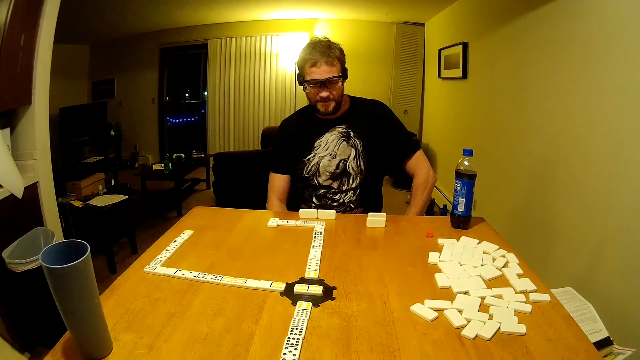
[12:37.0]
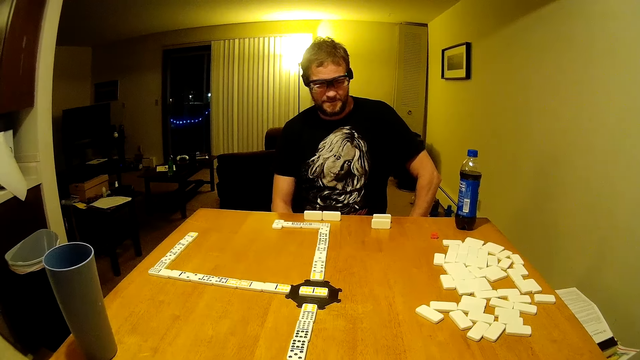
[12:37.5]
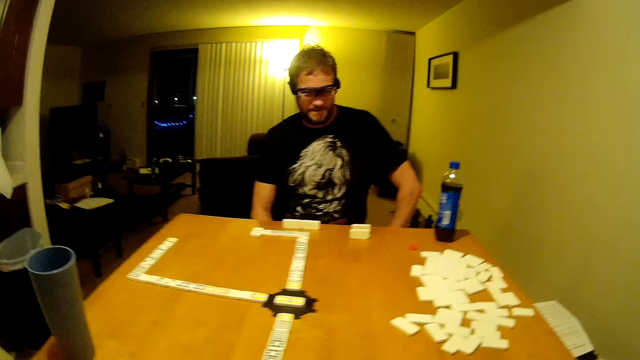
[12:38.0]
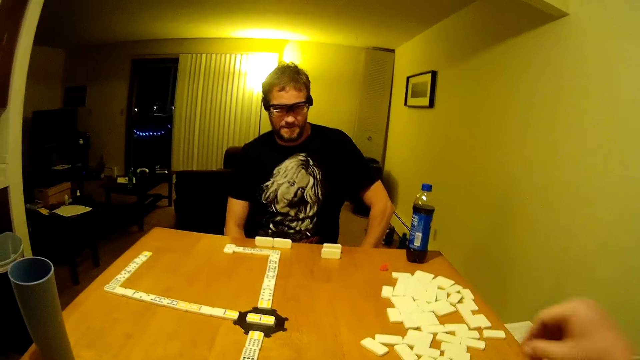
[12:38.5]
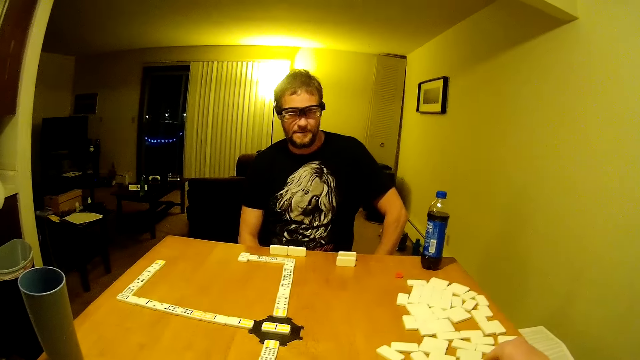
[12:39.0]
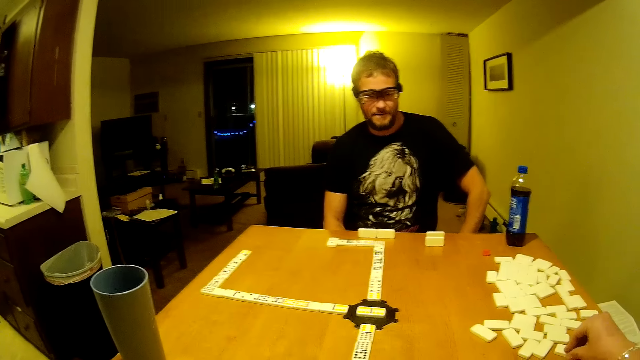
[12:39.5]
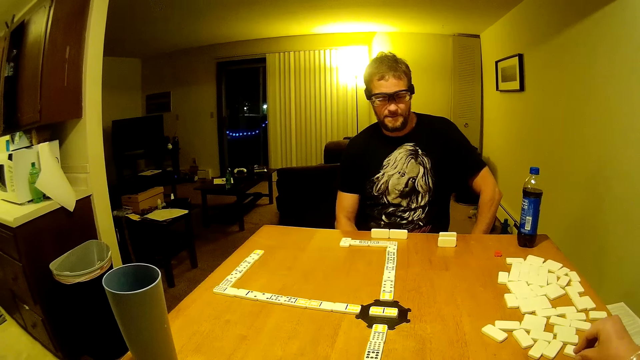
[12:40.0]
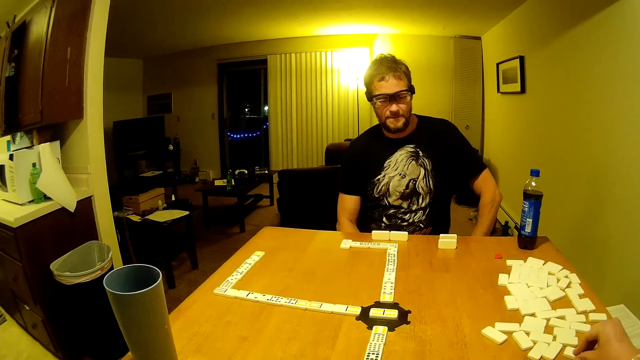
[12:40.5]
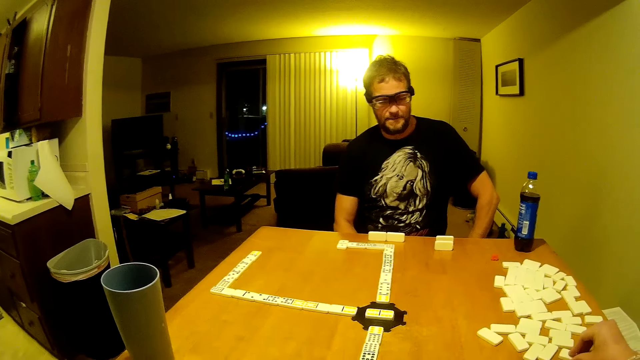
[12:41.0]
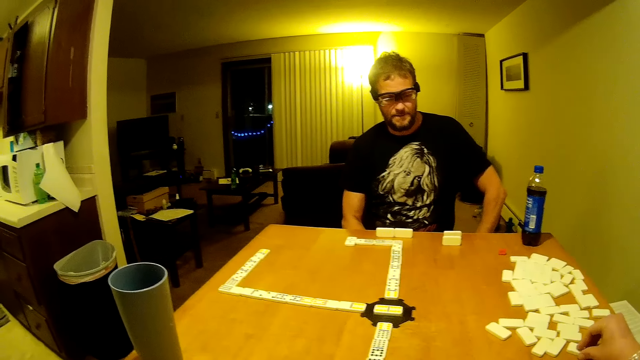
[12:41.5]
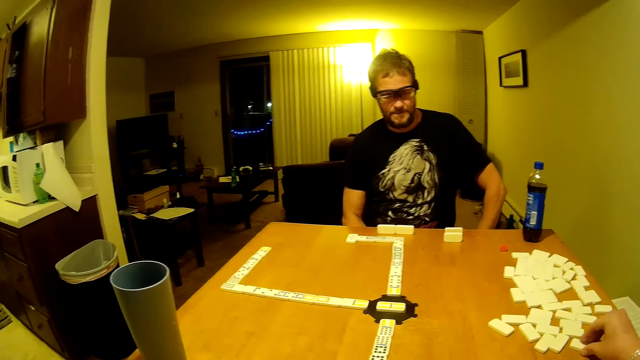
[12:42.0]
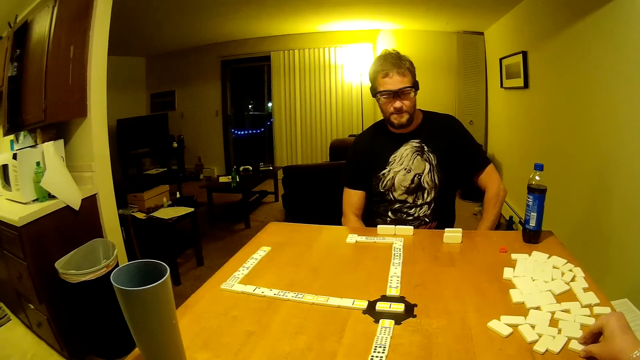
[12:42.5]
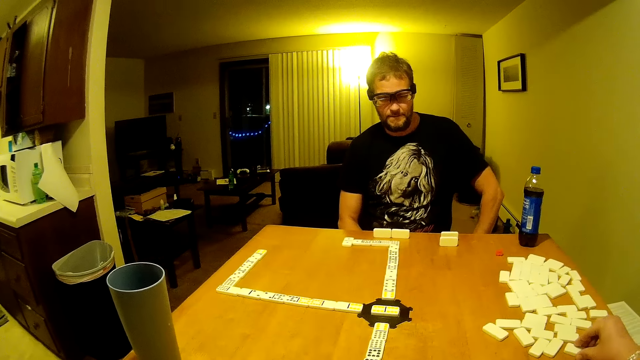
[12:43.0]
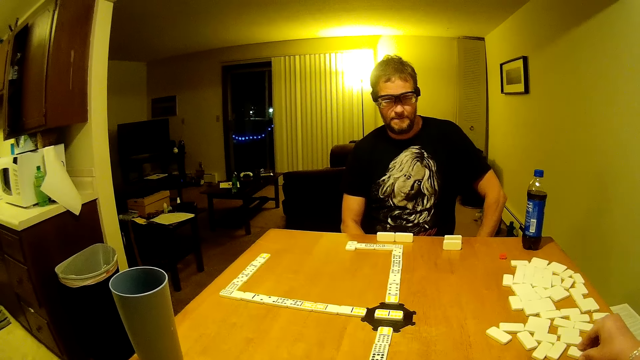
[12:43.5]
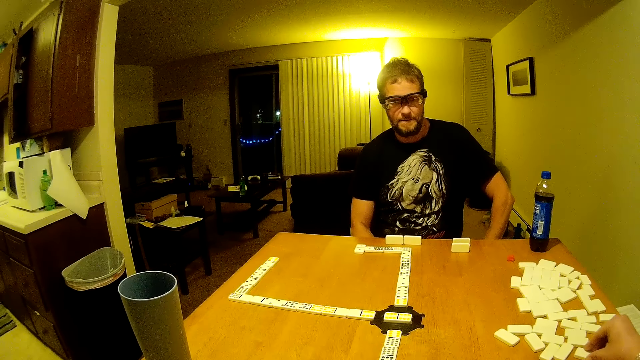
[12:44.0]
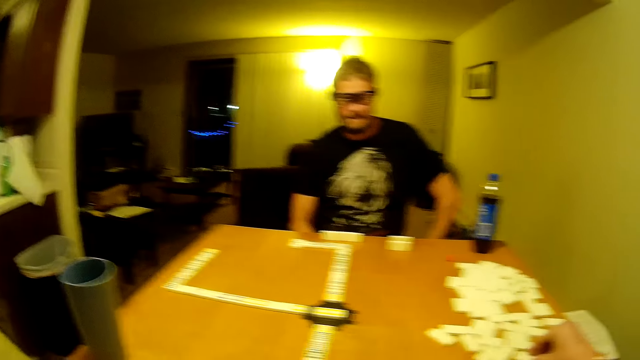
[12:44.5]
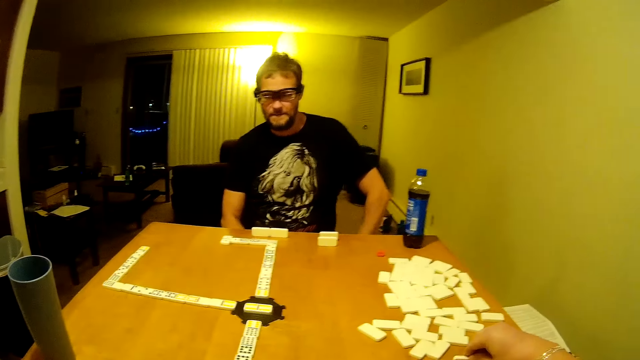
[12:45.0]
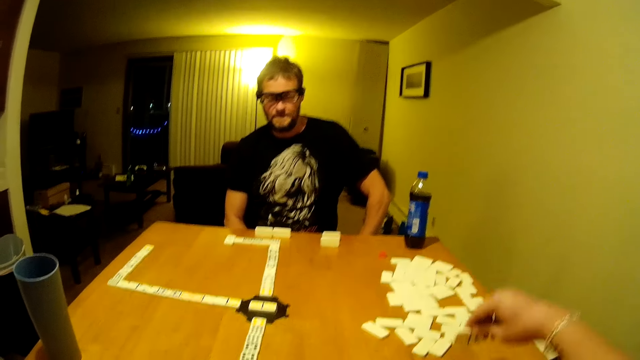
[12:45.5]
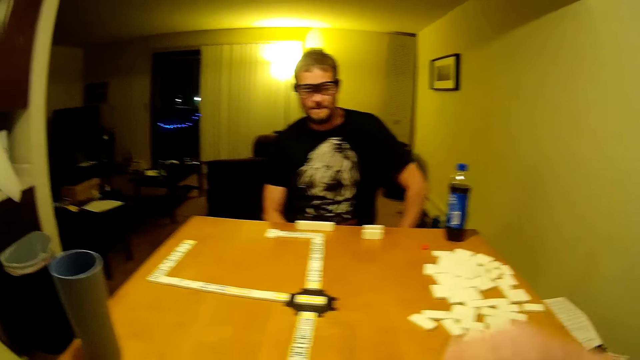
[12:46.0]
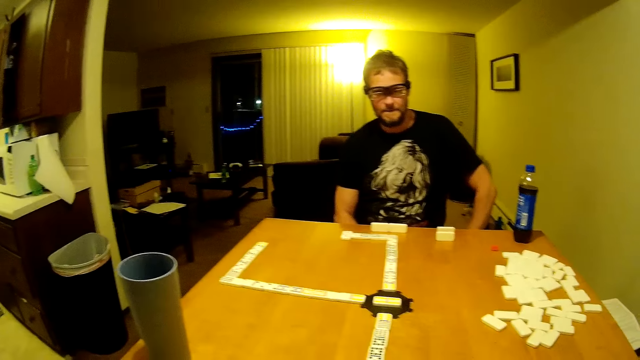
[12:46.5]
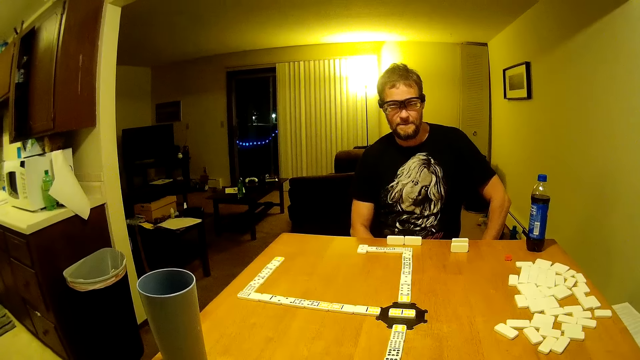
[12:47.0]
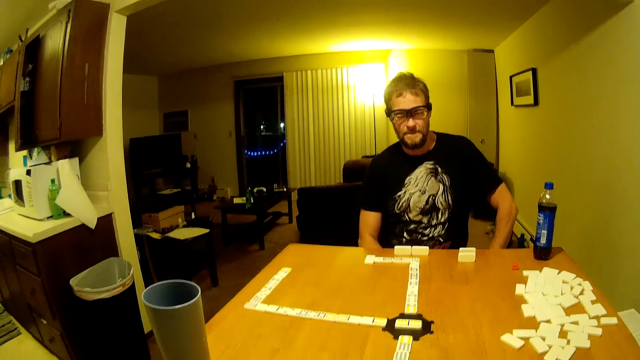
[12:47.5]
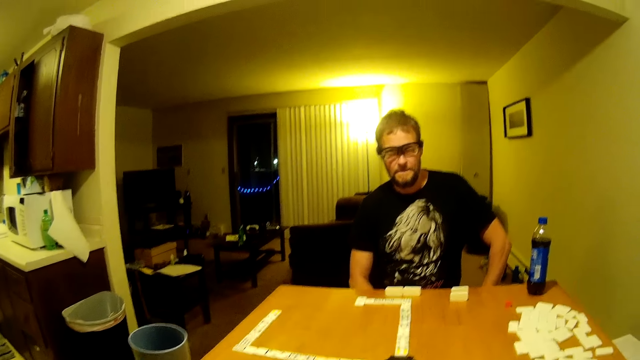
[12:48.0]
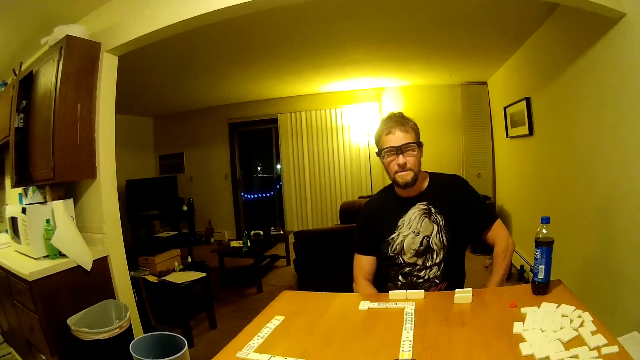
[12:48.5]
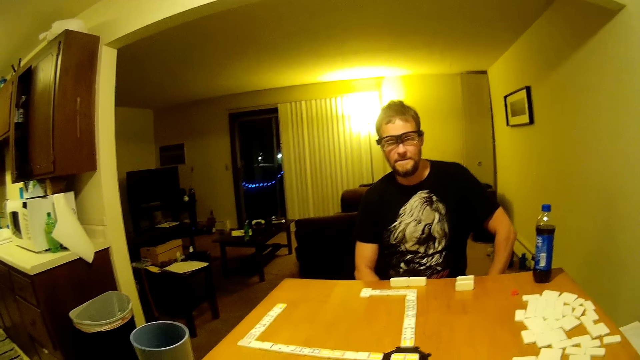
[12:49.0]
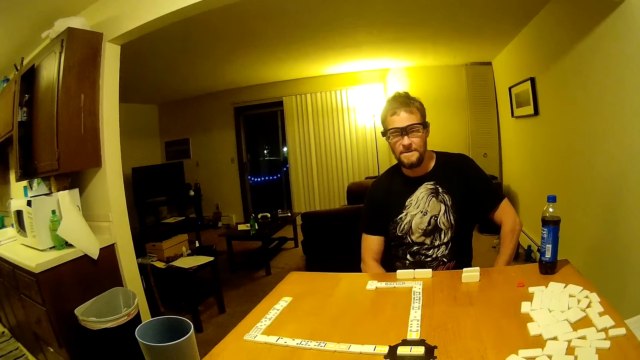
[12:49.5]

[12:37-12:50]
The camera wearer looks around. They pick up dominoes. They hold a domino piece. They pick up the domino piece. They place the dominoes on the table.

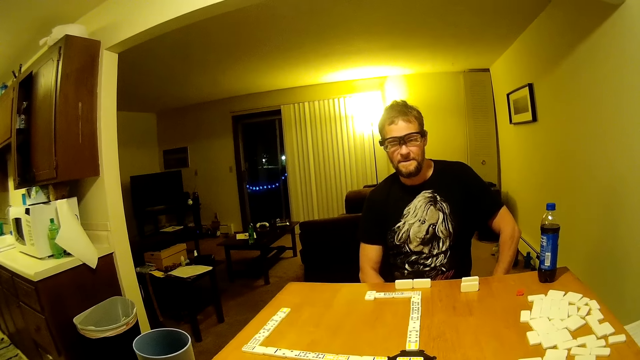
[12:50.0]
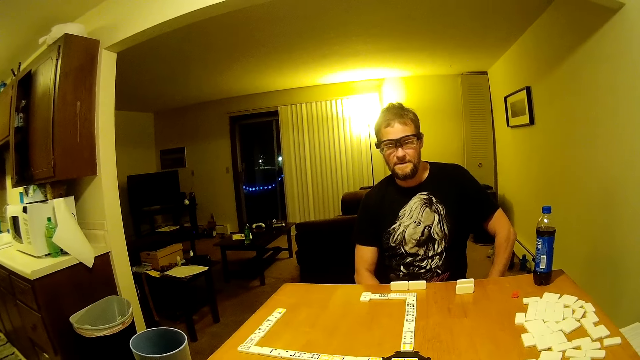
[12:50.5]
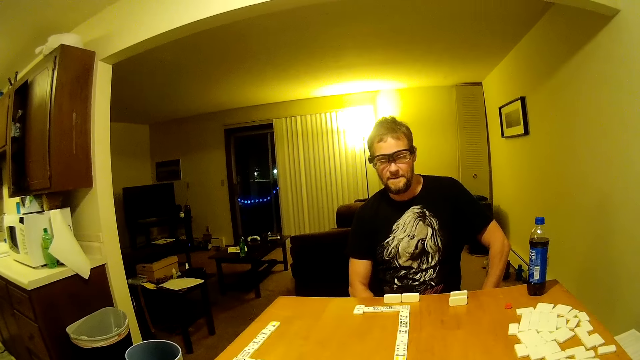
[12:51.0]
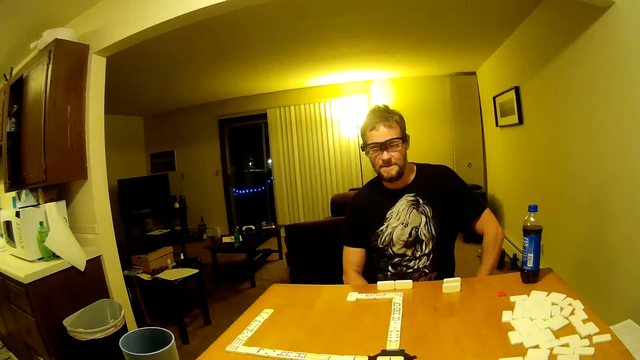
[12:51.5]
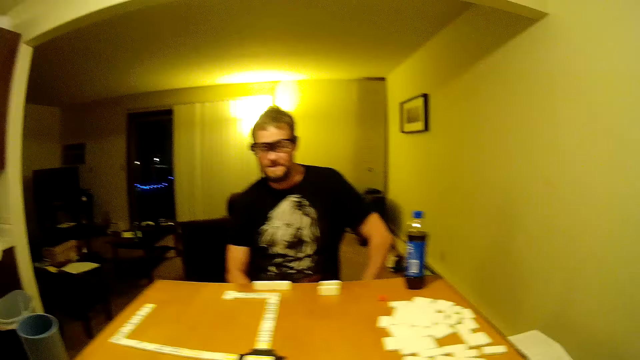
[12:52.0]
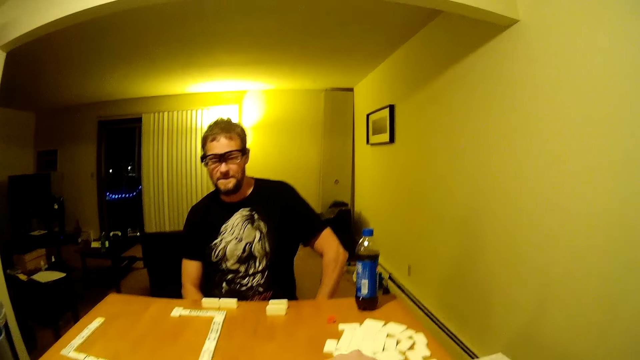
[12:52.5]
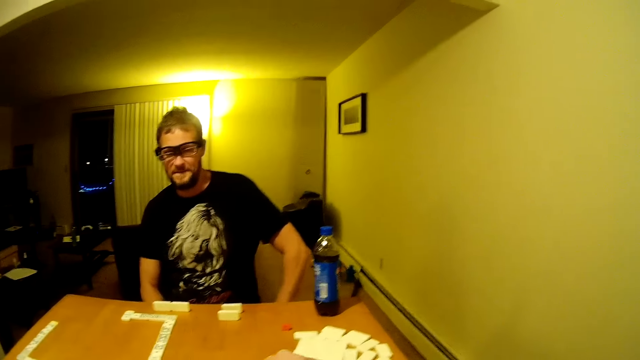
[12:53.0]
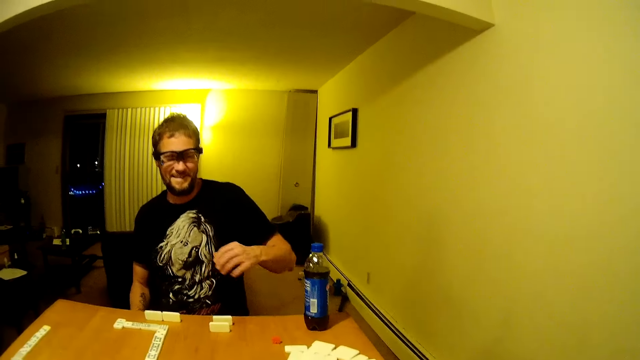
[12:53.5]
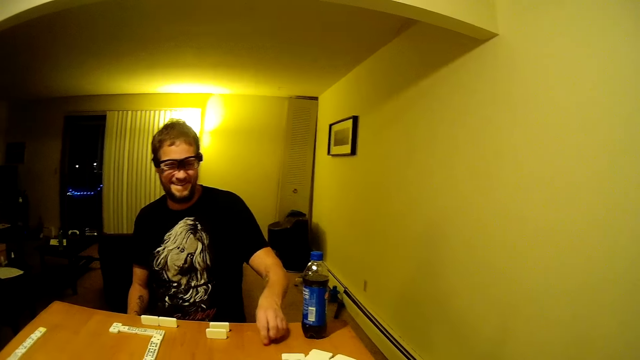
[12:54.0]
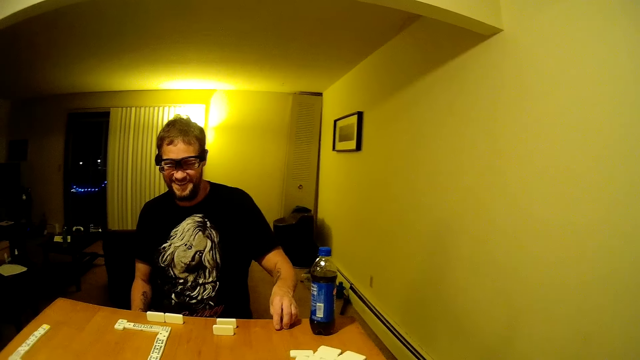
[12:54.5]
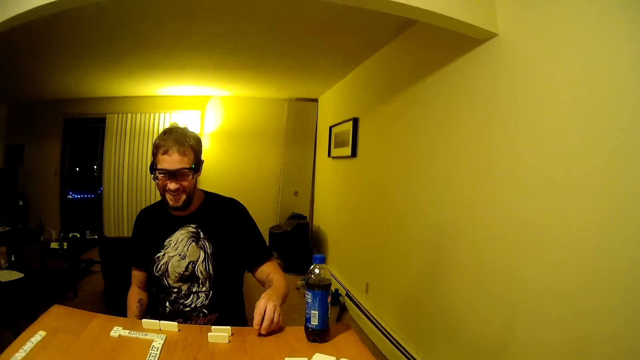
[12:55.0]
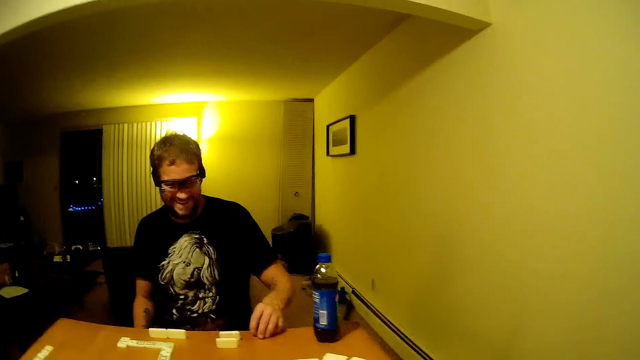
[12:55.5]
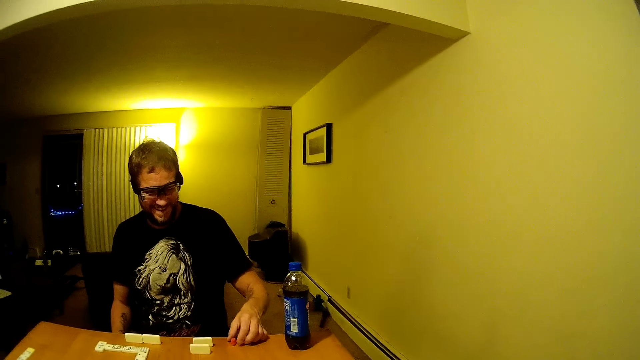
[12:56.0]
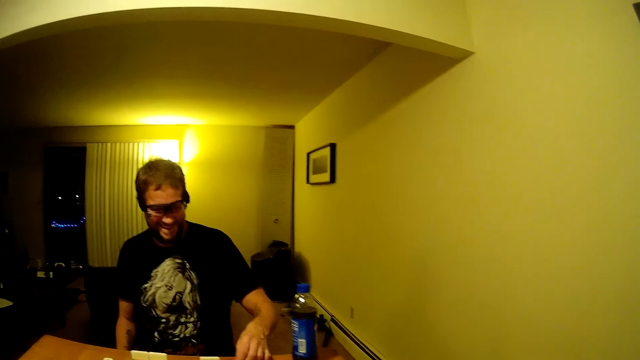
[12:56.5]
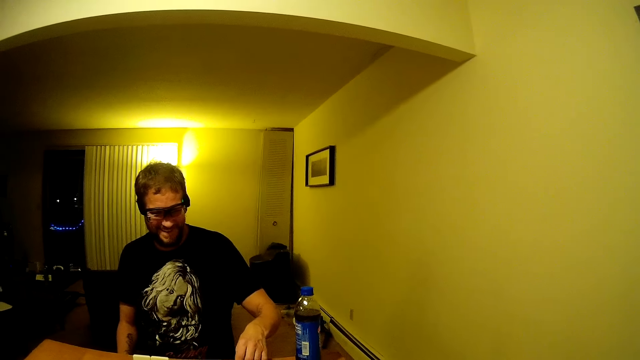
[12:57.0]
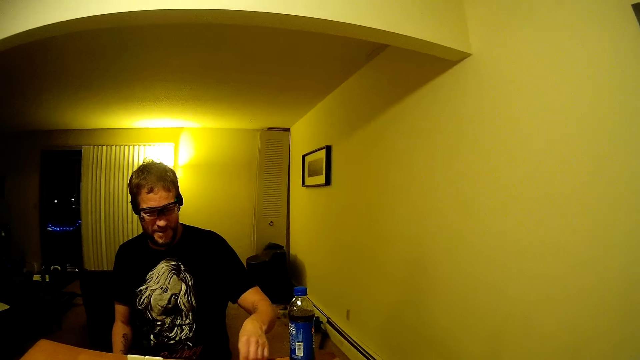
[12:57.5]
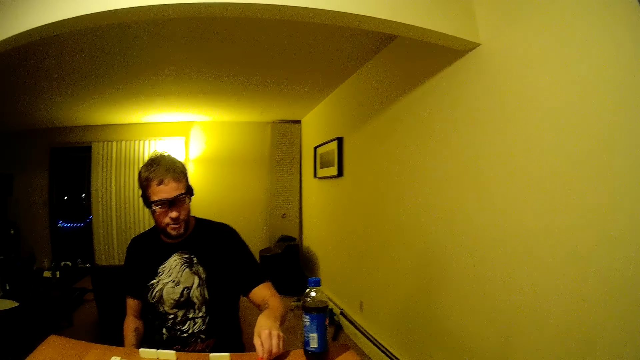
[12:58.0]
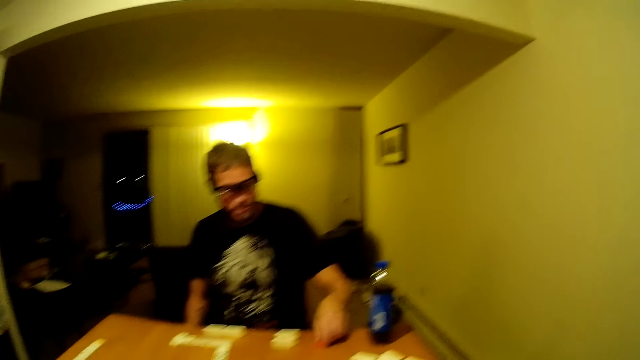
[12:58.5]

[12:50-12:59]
The camera wearer looks around. A man drags something on the table. The man picks up dominoes.
